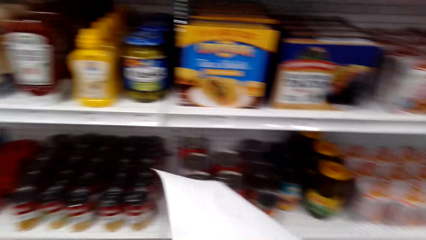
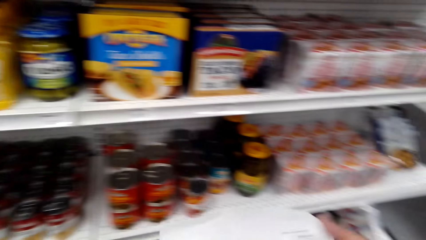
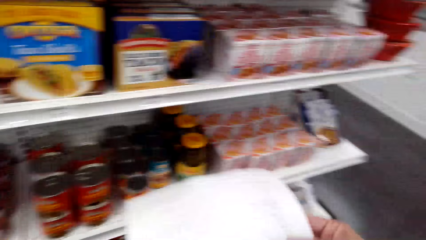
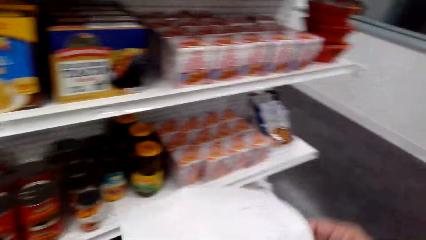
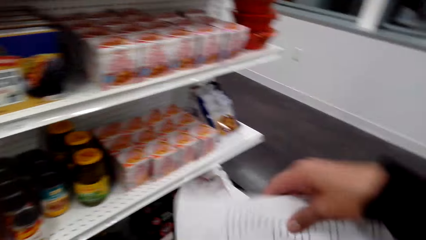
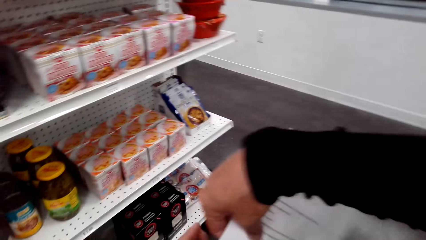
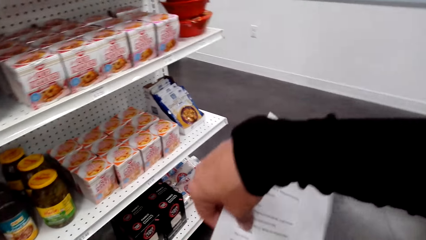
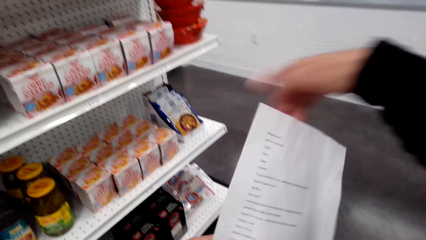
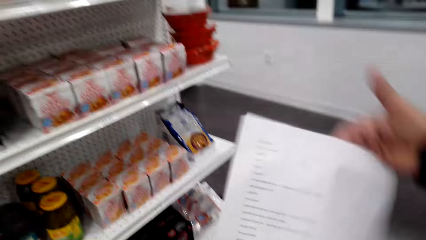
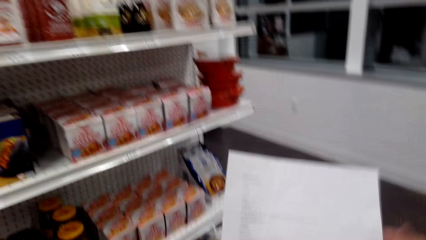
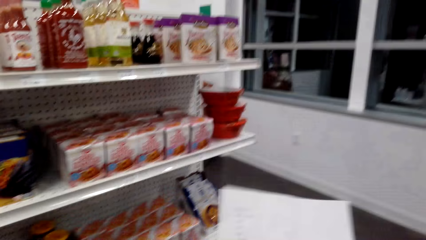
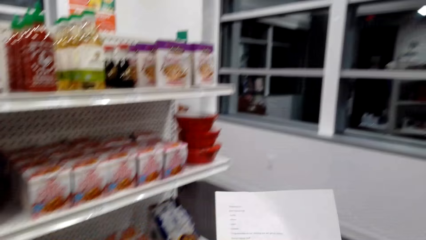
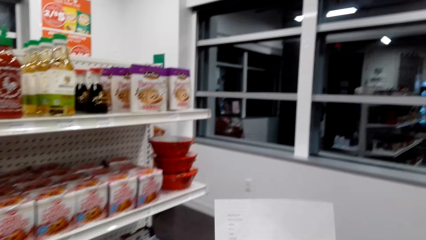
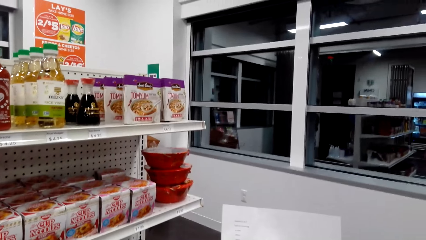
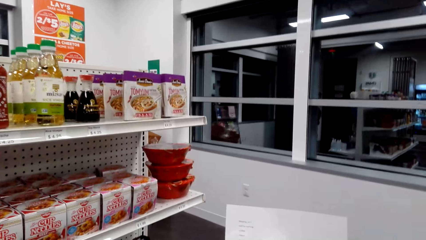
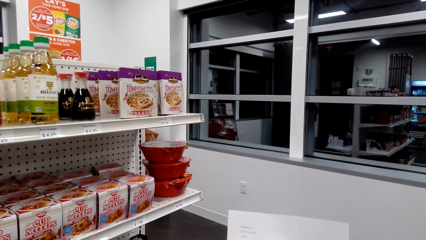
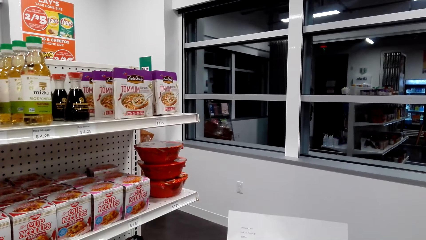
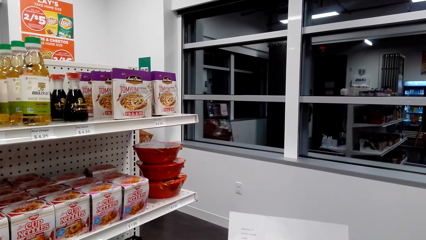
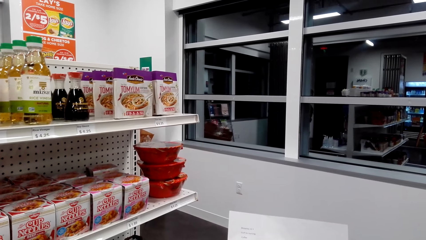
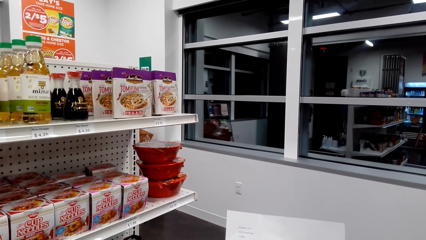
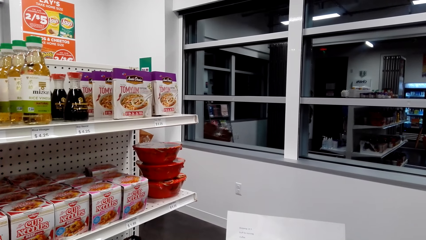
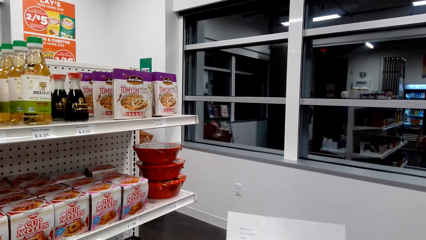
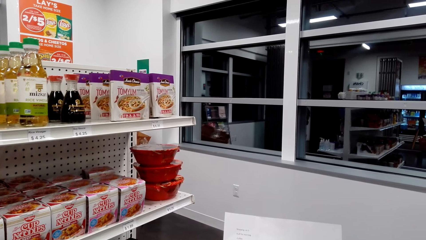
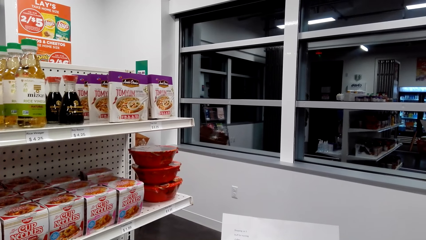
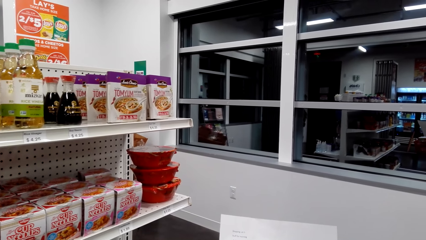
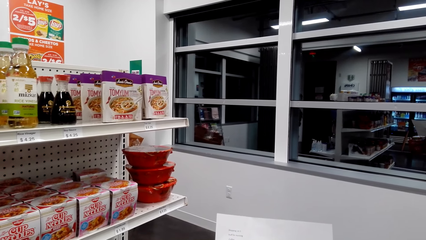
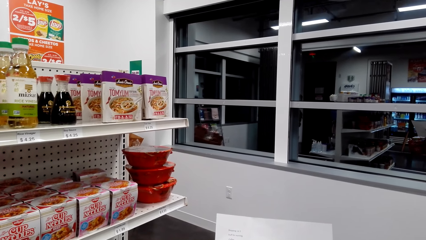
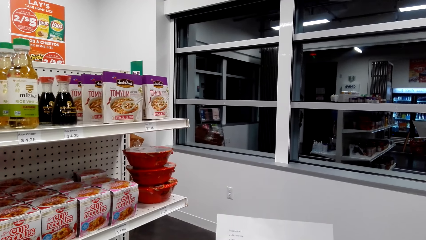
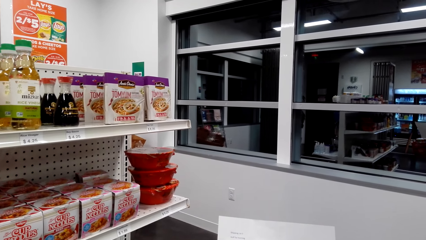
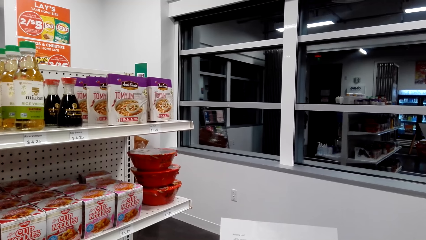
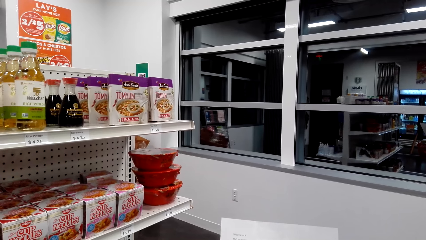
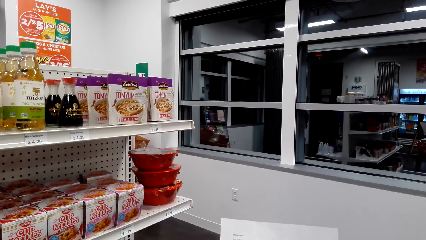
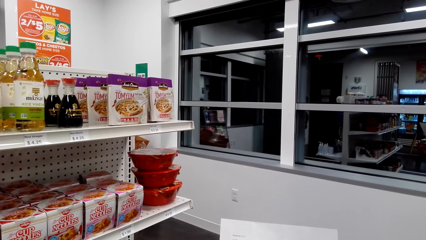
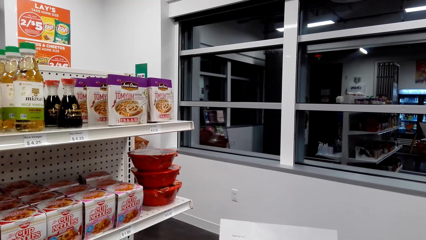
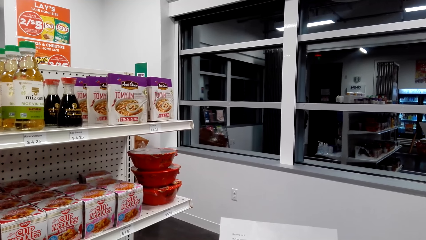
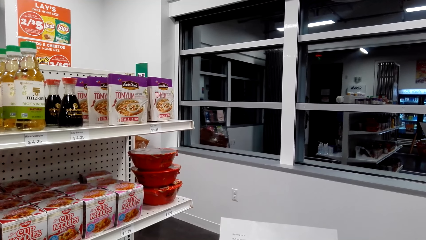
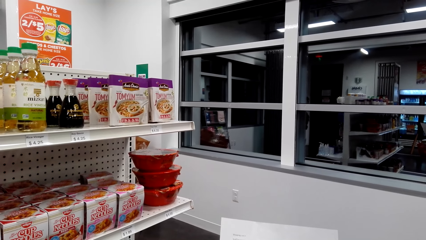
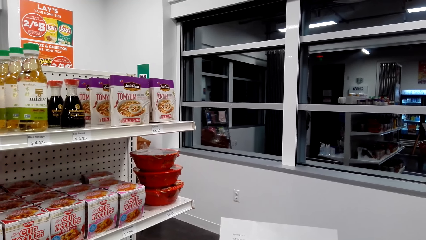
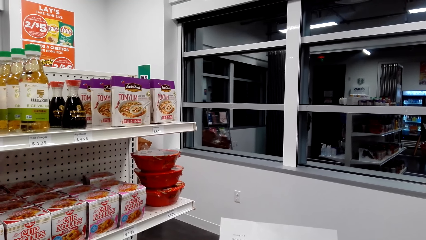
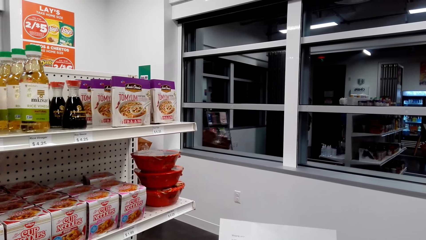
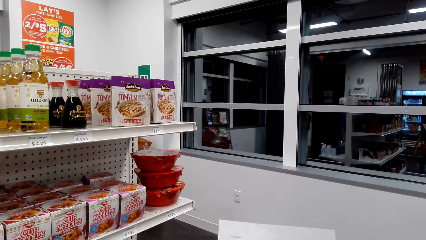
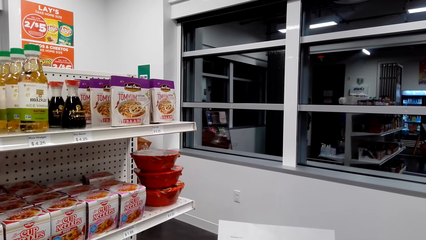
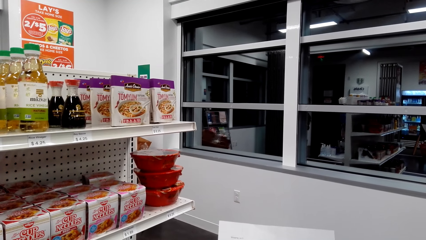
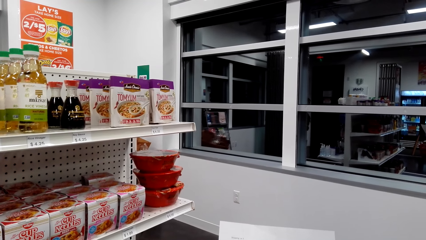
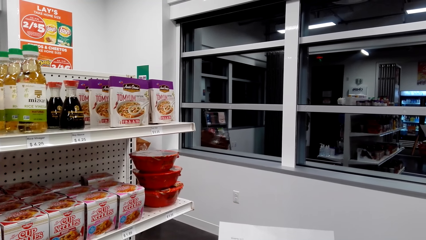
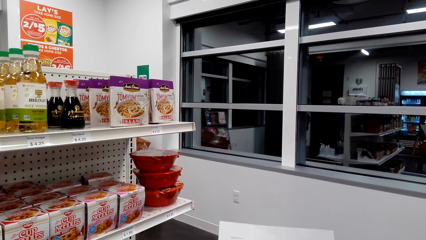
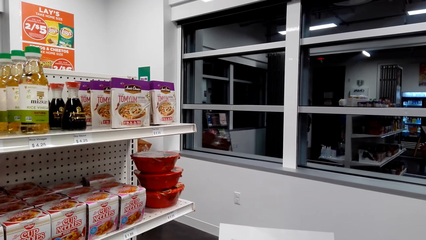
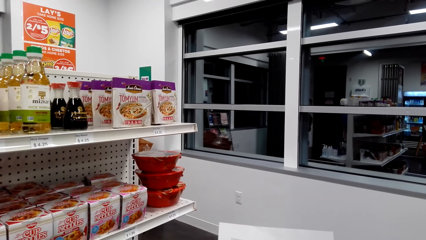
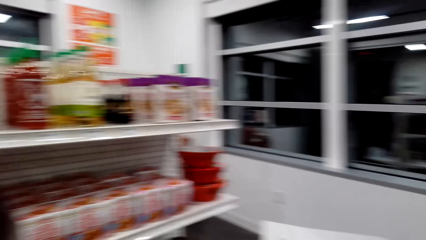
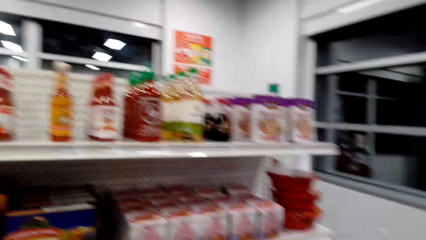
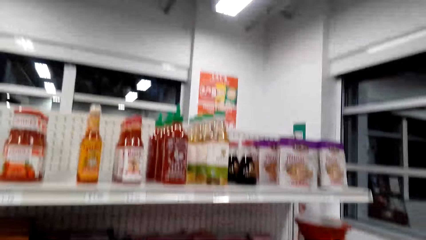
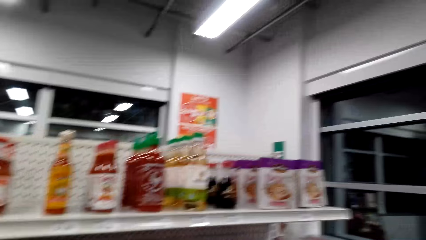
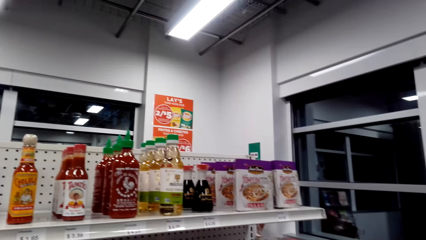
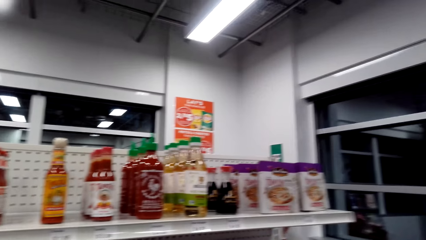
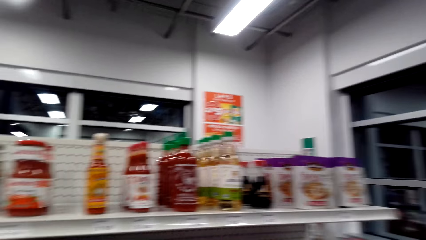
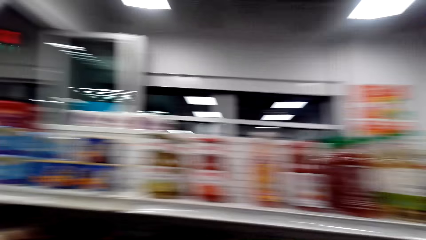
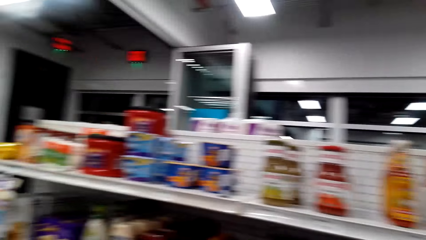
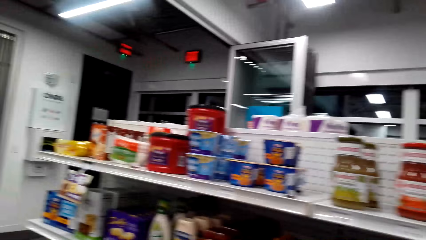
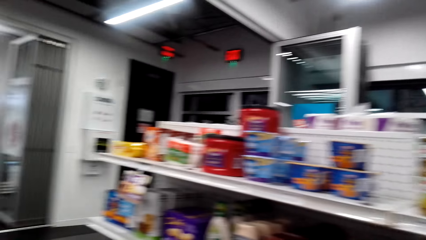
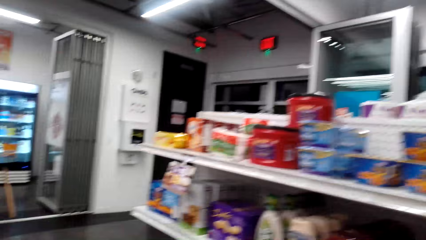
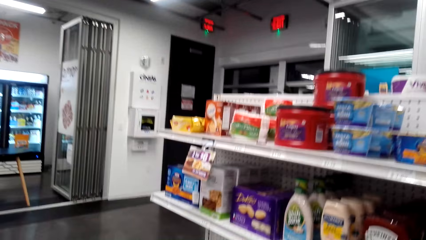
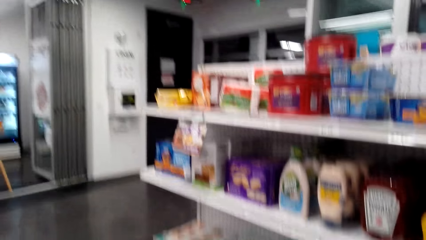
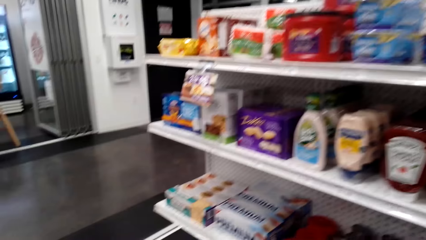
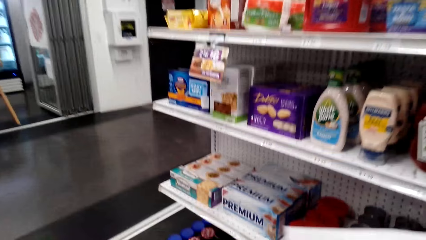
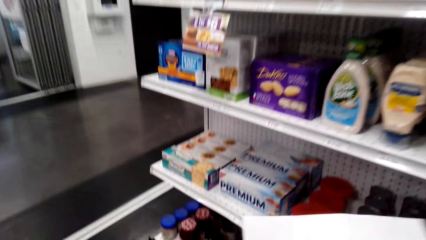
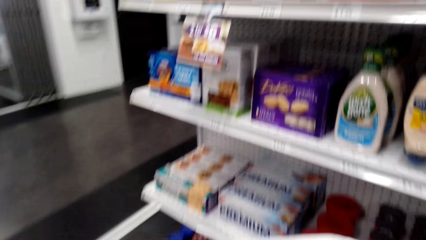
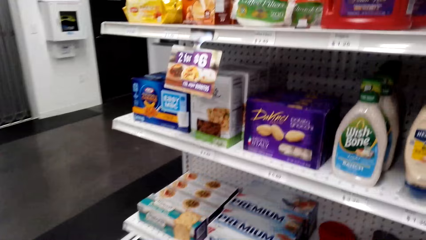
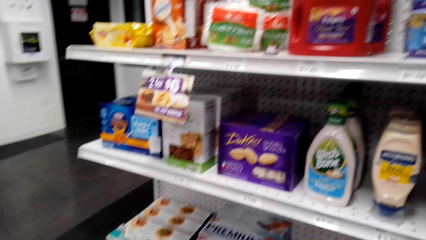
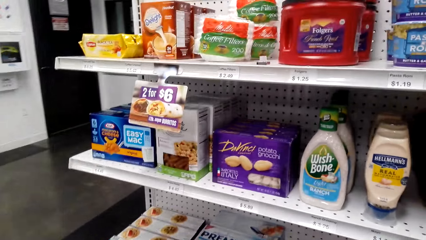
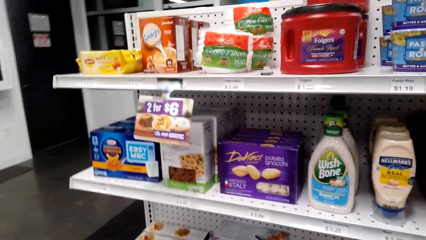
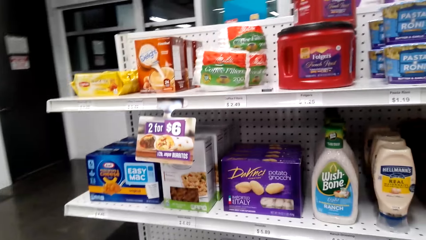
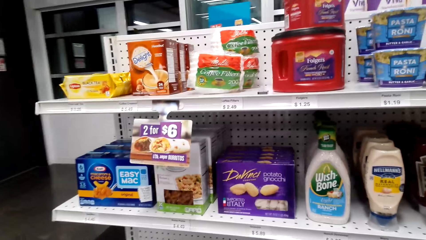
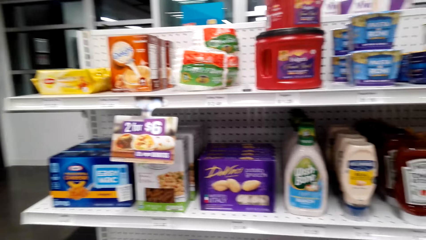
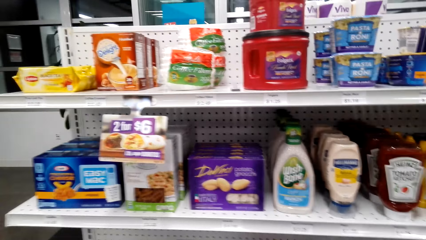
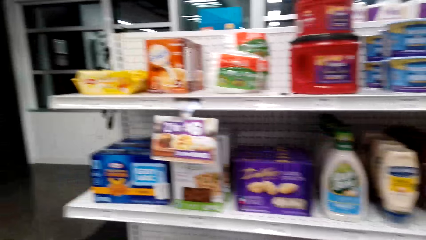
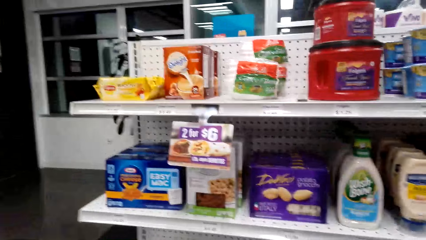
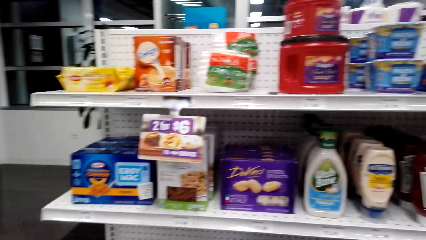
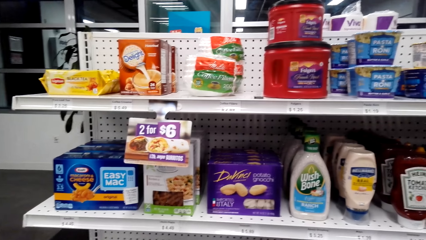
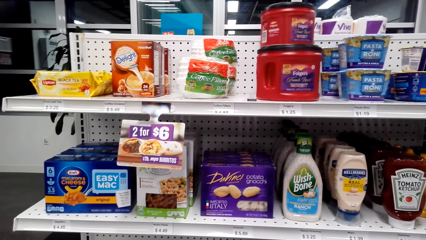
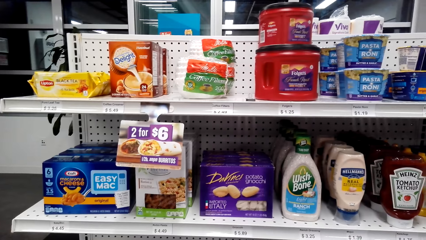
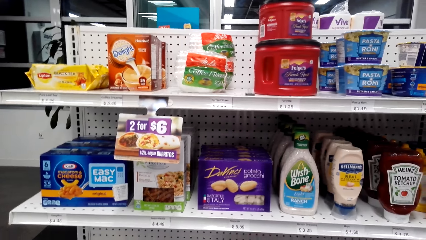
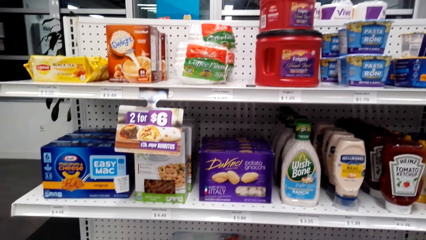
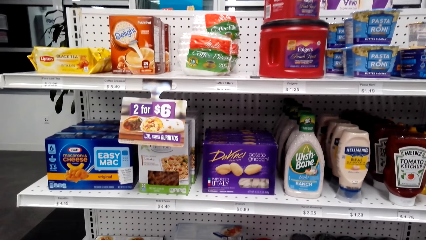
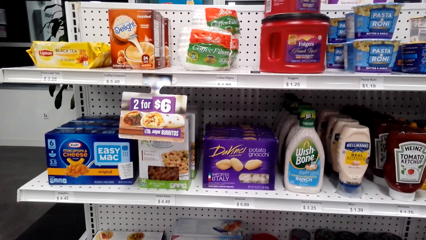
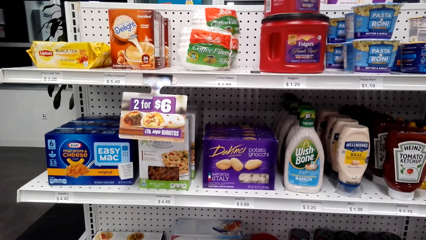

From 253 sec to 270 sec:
The camera wearer reads the shopping list. They look around.
